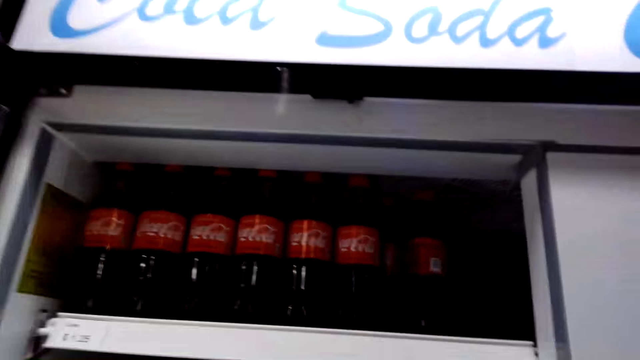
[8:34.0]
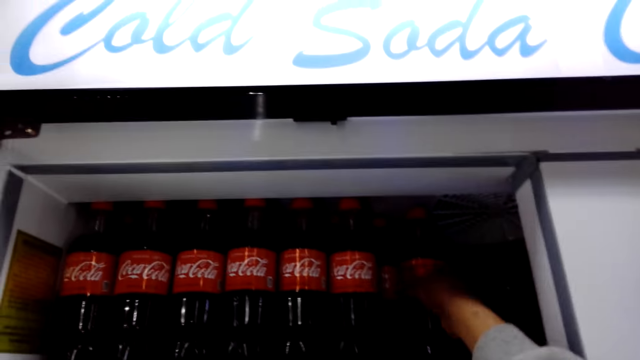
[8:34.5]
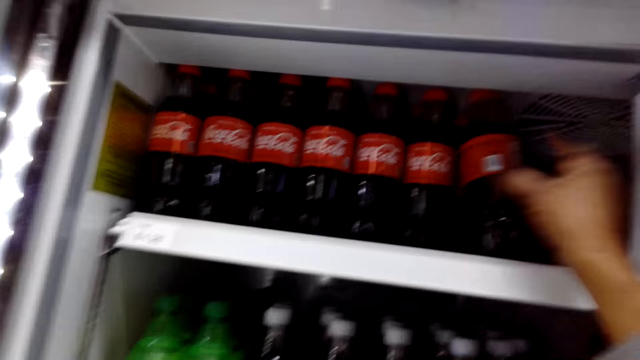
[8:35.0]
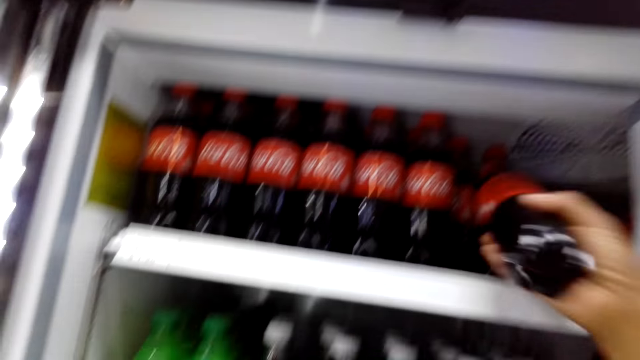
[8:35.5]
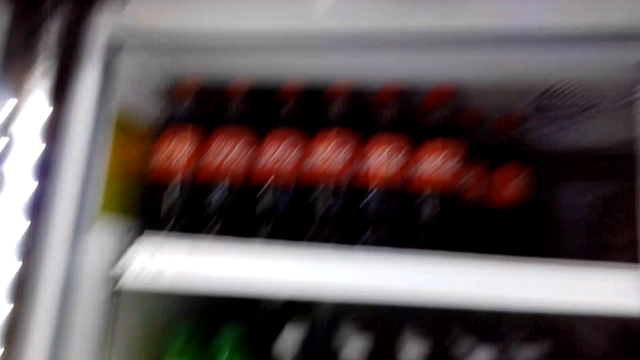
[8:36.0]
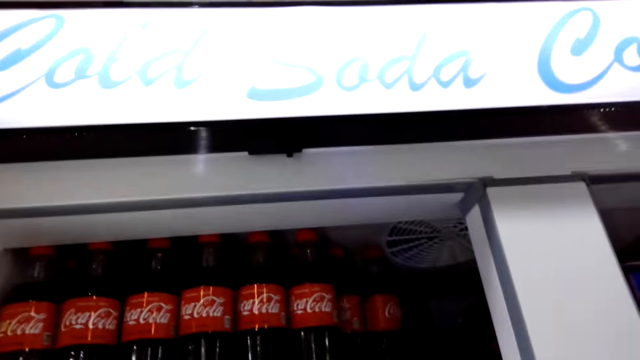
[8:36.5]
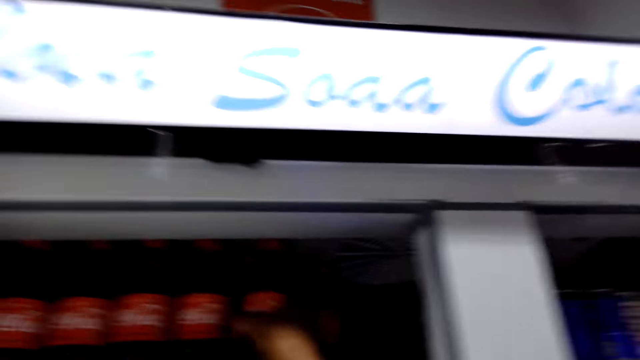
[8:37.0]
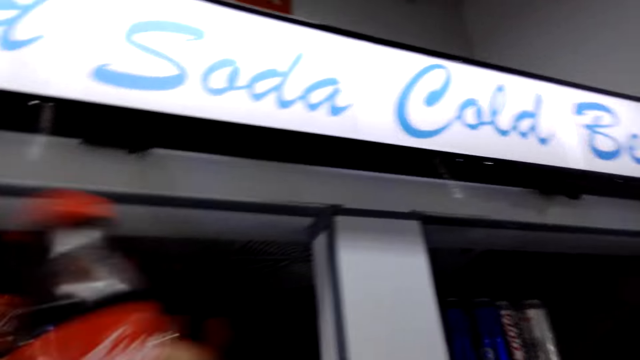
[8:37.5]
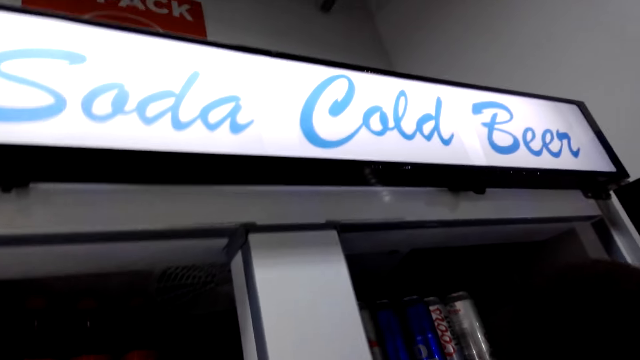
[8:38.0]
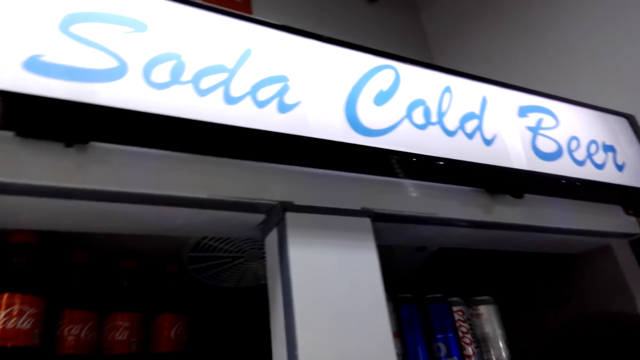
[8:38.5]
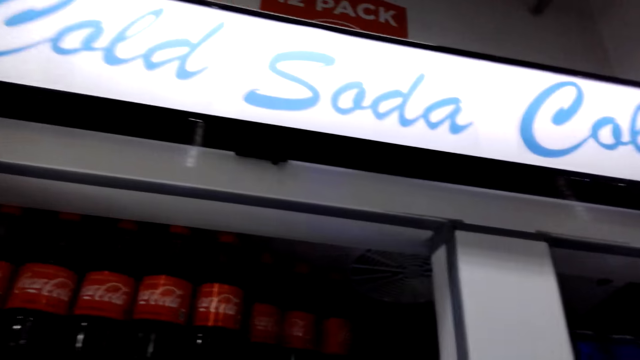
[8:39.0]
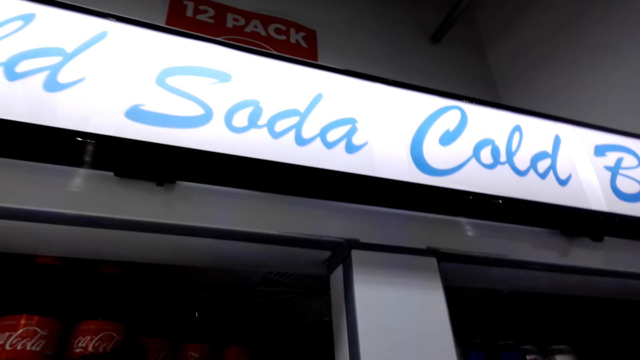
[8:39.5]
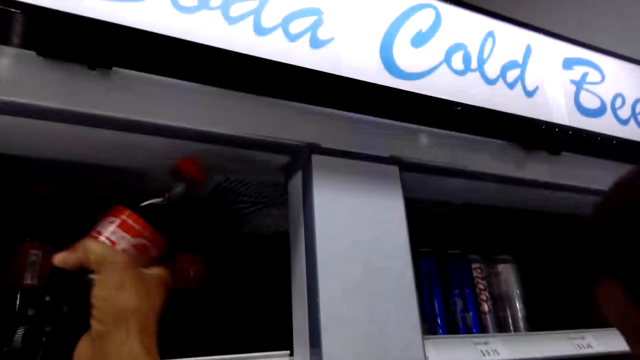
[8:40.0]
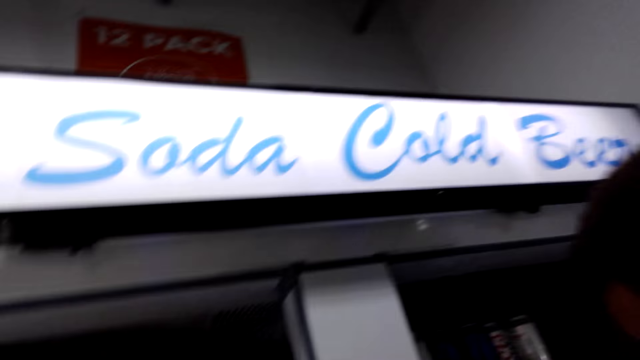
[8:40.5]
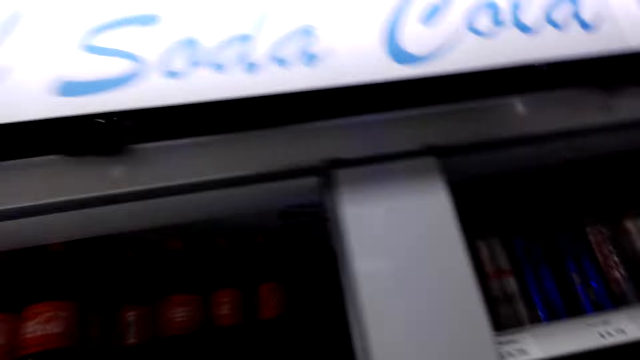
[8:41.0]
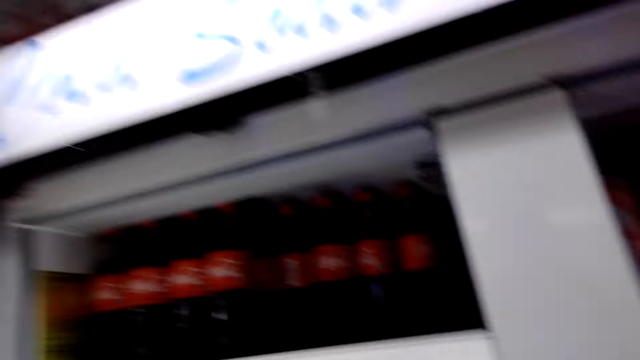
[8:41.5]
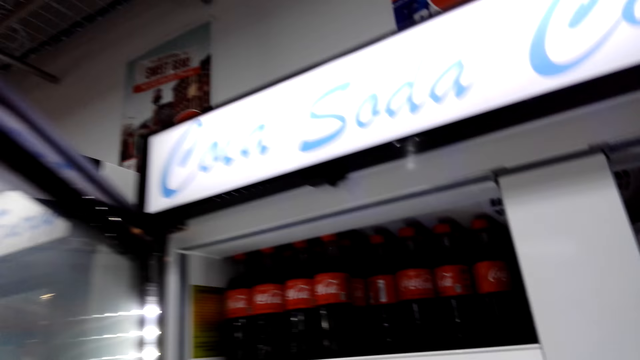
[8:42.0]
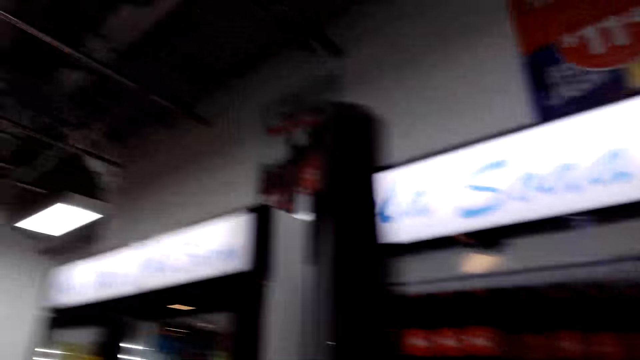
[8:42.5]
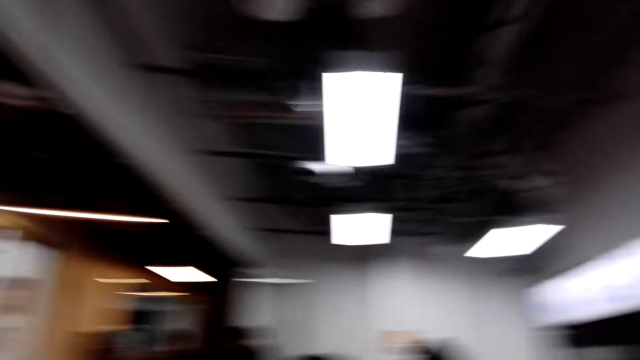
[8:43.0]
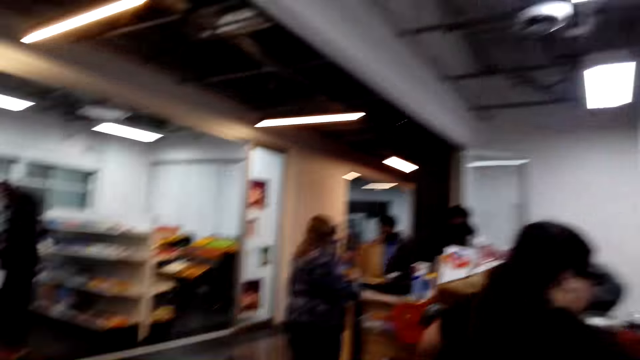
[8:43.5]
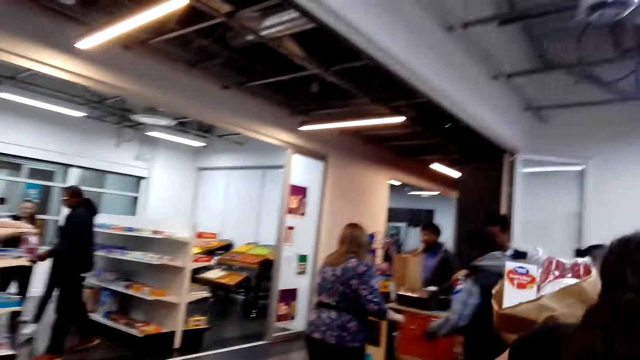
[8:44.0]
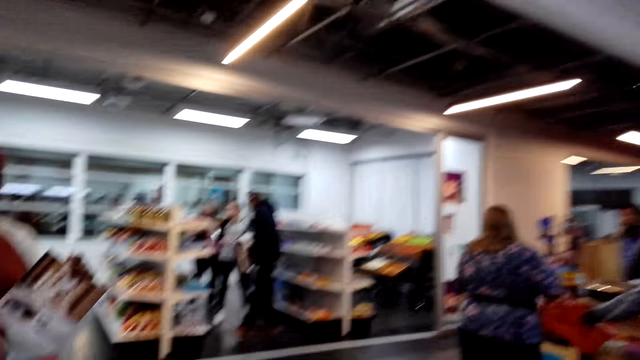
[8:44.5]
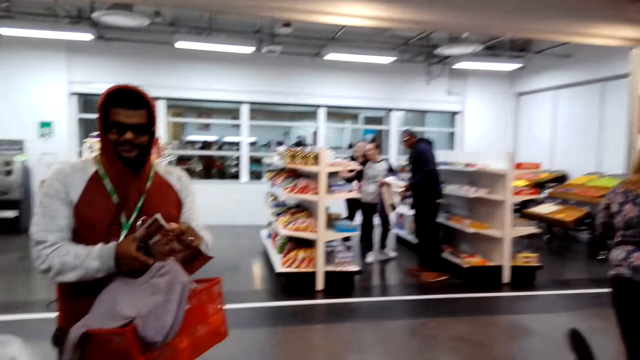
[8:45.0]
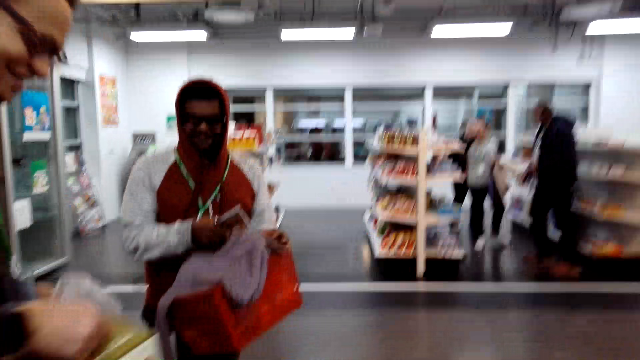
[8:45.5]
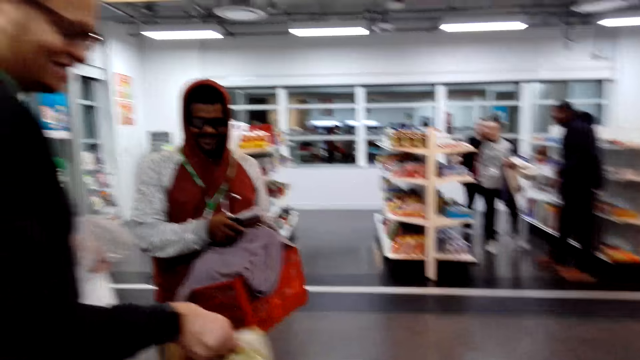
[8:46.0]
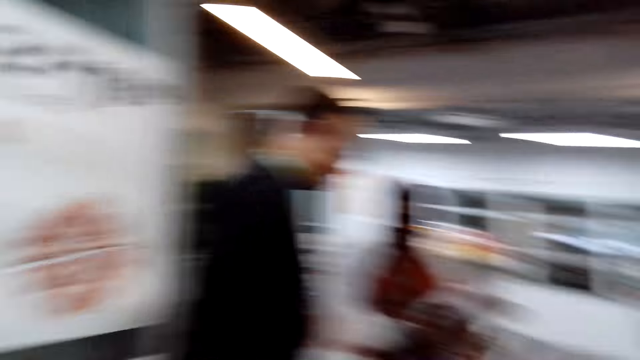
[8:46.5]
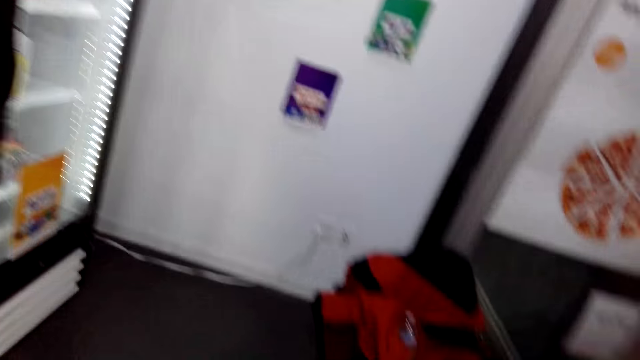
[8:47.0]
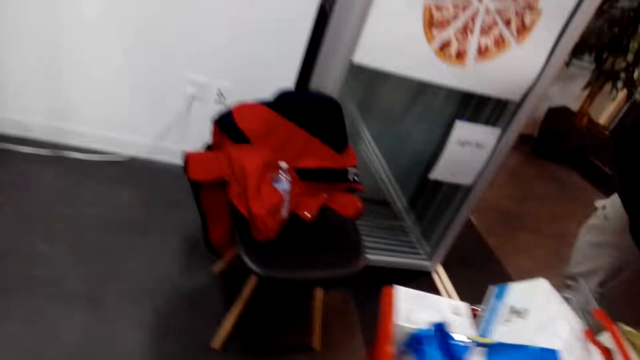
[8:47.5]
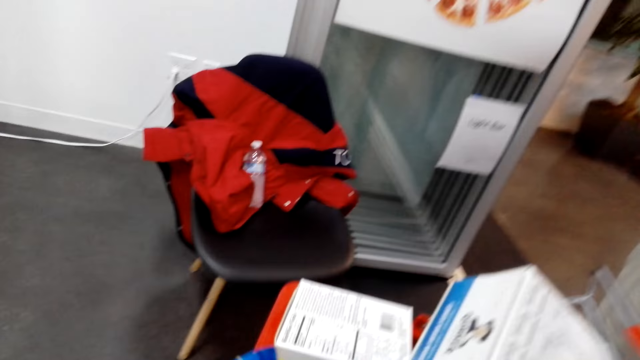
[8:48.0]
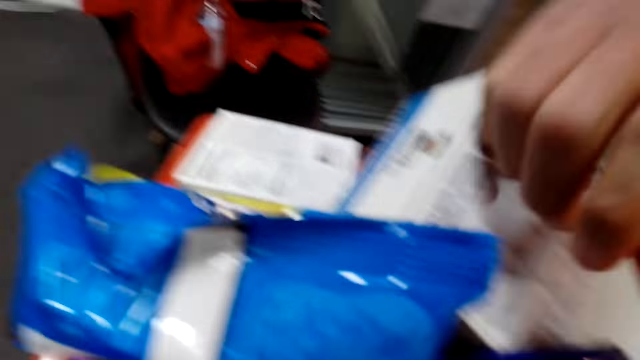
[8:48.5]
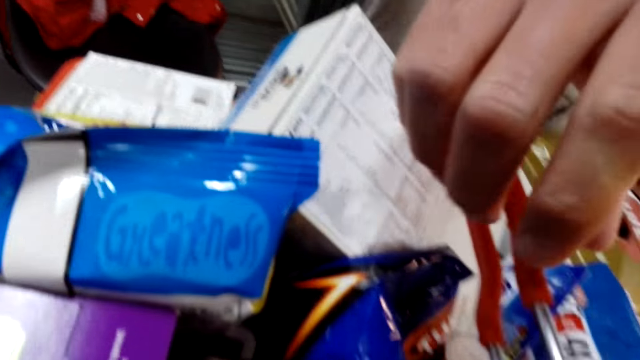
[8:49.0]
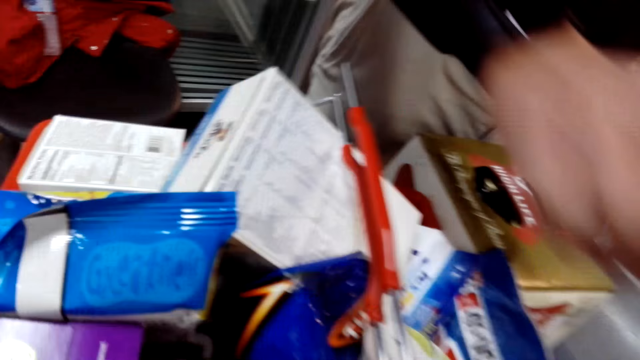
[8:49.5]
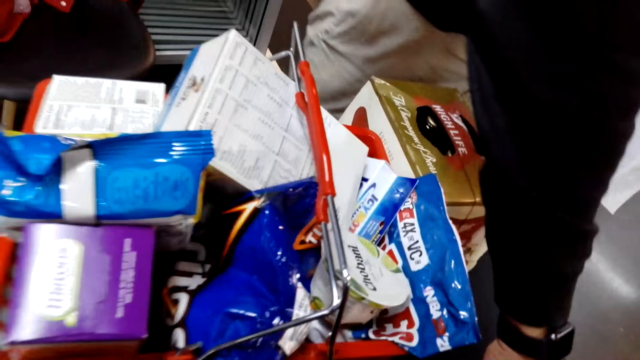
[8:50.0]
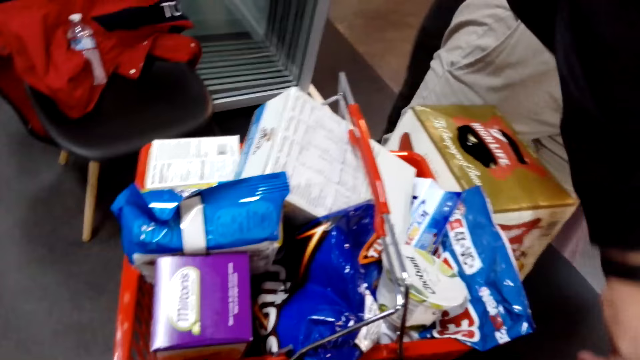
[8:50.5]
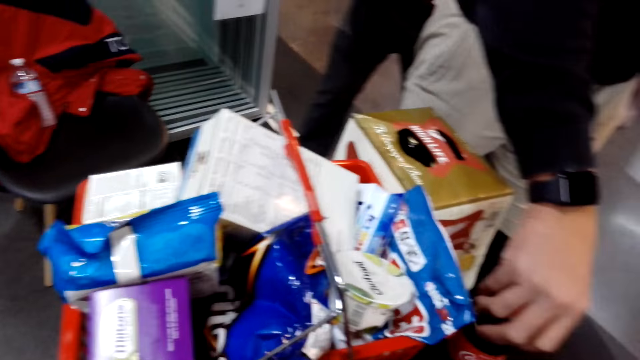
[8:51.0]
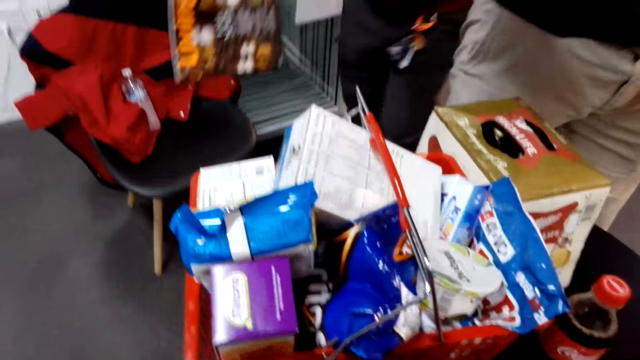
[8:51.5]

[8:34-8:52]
The camera wearer picks up sodas. They put the sodas in a basket, close the fridge and walk around the shop. A man speaks. Another man stands in the shop. A third man places something on the table. The camera wearer looks around the shop. The third man holds the carrier and moves a bottle of soda on the table.

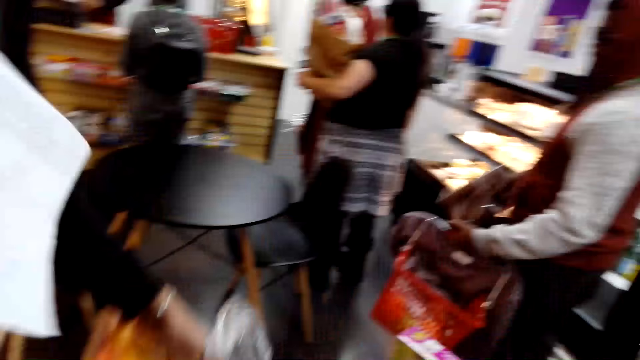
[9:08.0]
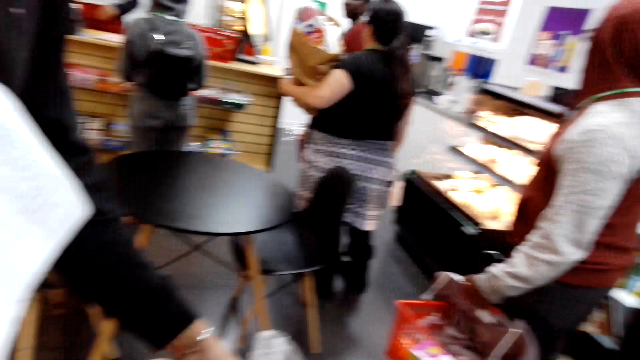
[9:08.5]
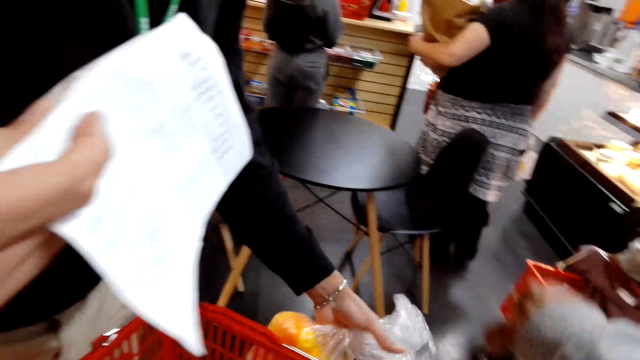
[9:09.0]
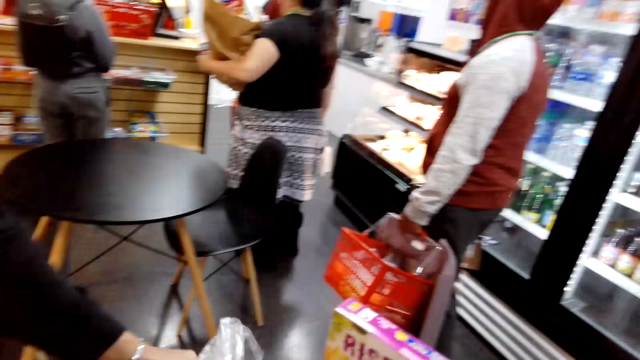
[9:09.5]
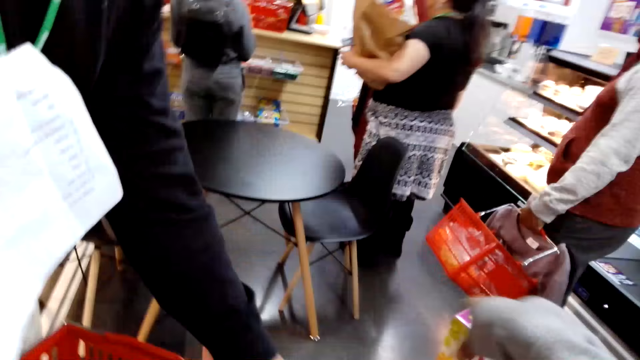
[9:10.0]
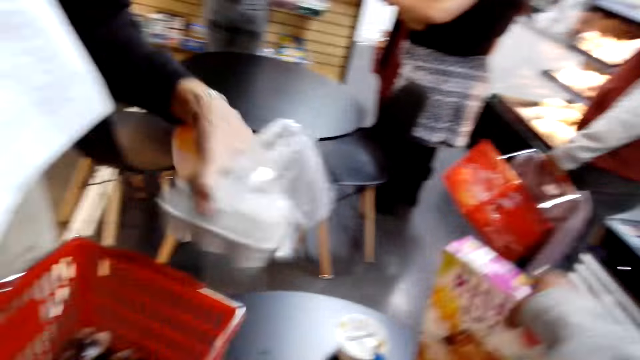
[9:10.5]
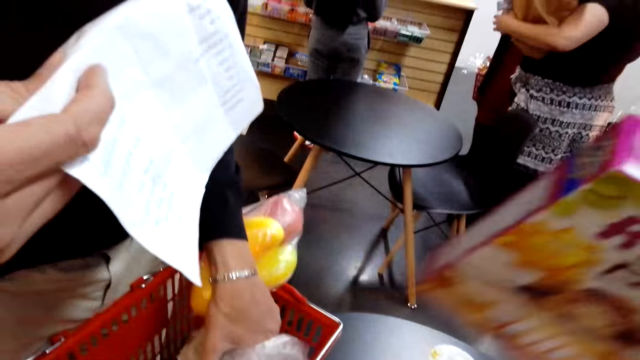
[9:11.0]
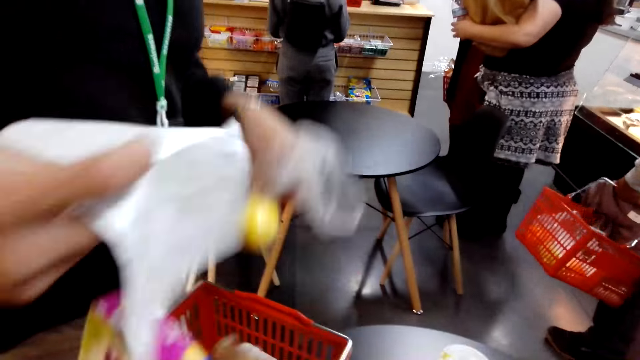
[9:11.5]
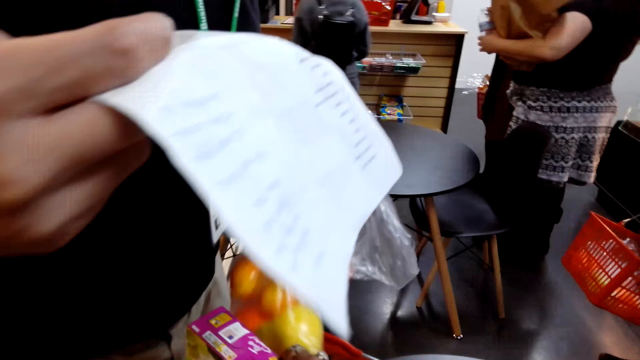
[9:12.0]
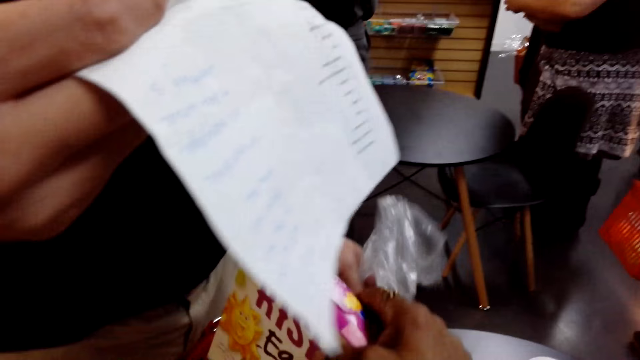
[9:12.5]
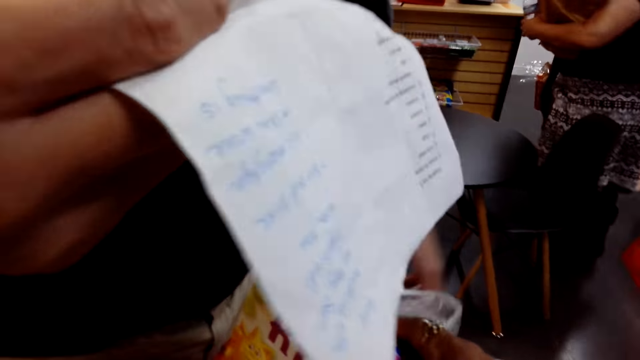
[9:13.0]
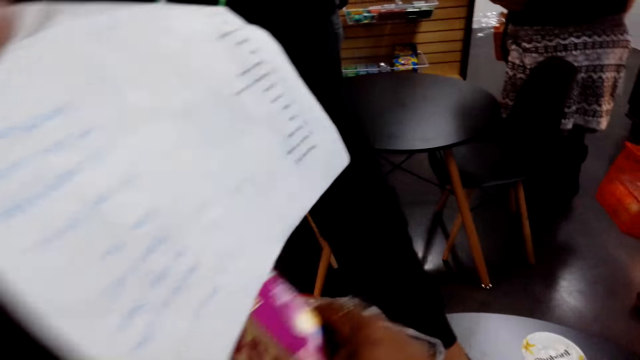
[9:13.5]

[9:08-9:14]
A man places the items in the carrier. The camera wearer puts fruits in a basket.
